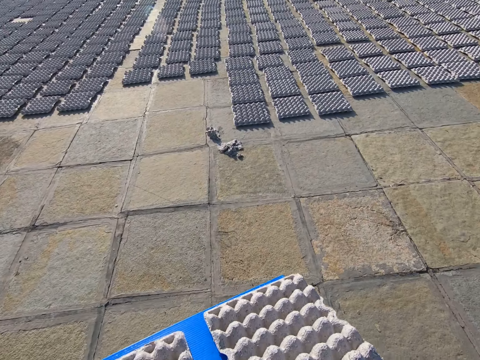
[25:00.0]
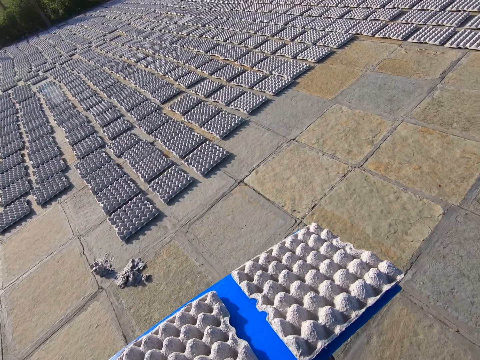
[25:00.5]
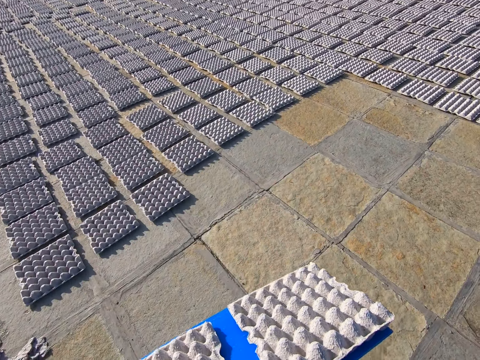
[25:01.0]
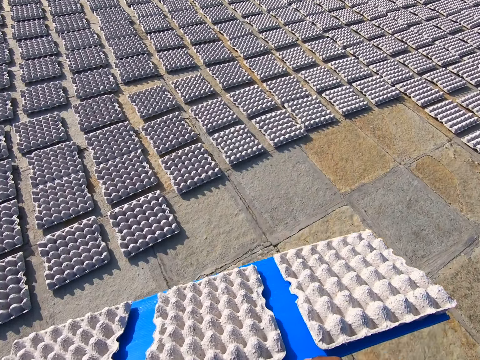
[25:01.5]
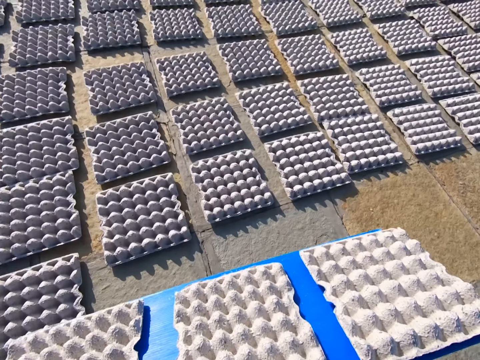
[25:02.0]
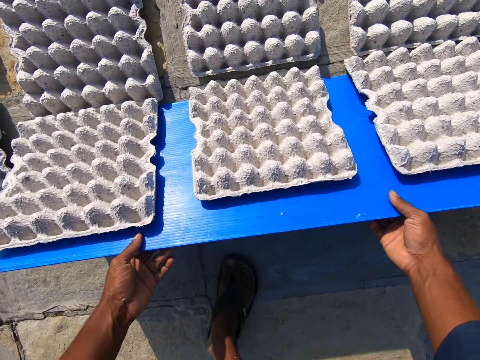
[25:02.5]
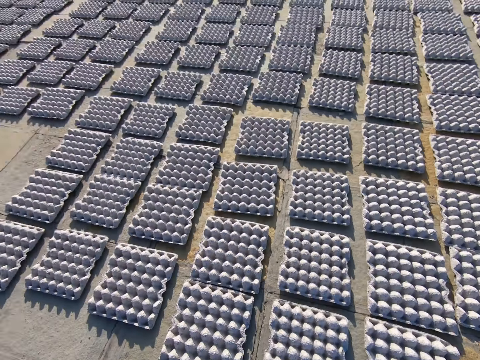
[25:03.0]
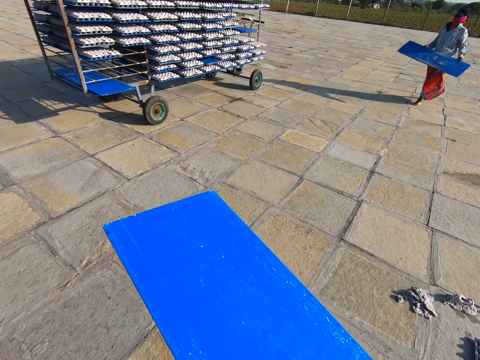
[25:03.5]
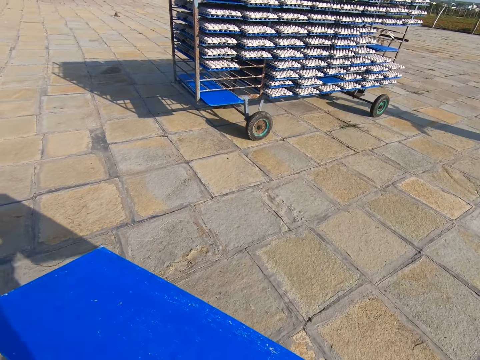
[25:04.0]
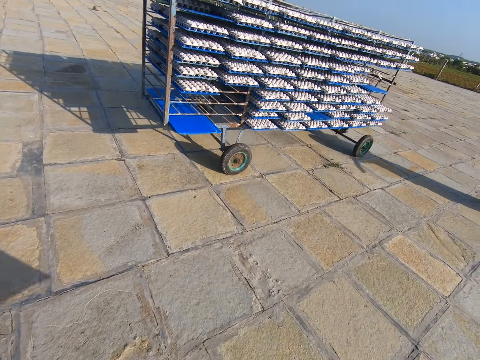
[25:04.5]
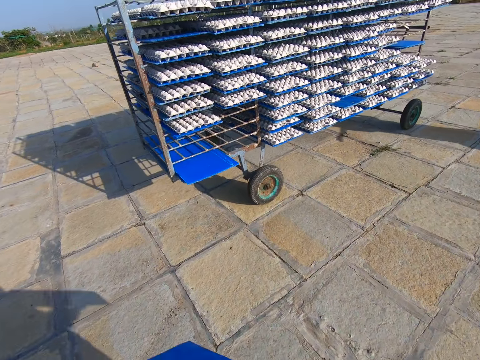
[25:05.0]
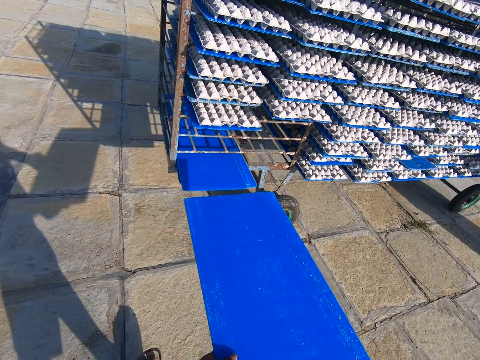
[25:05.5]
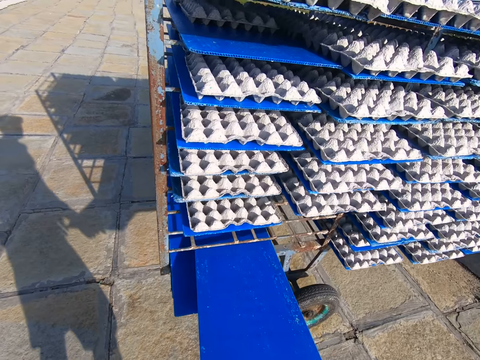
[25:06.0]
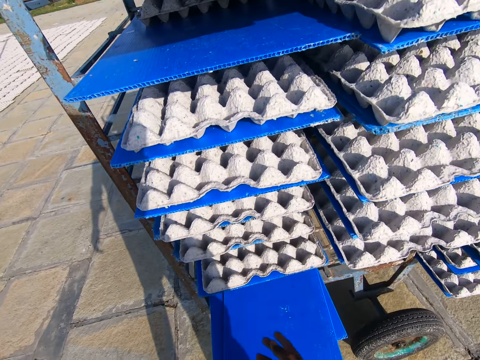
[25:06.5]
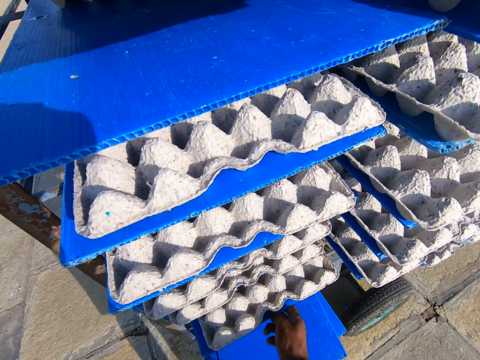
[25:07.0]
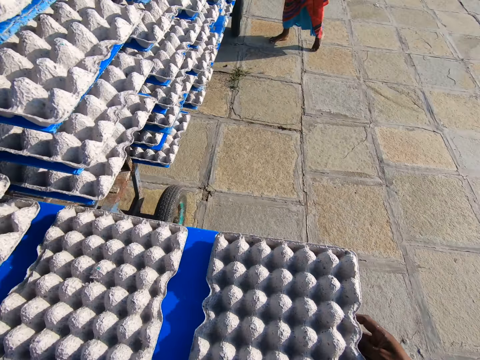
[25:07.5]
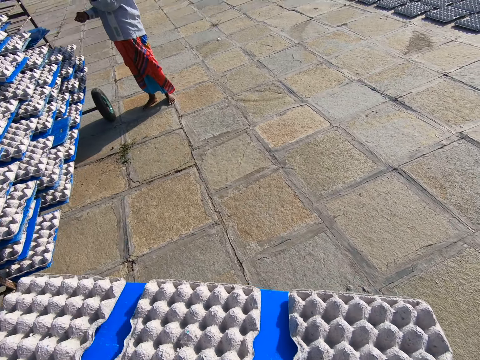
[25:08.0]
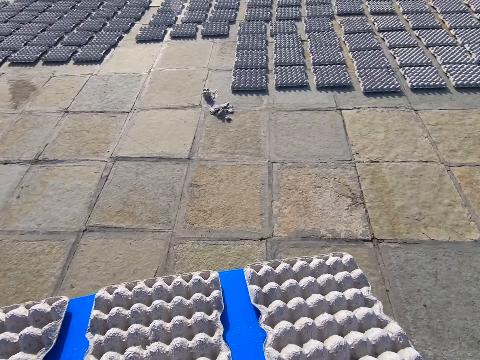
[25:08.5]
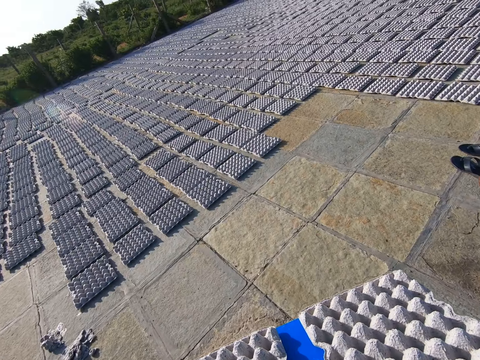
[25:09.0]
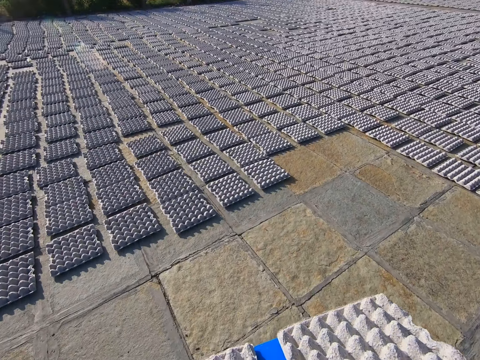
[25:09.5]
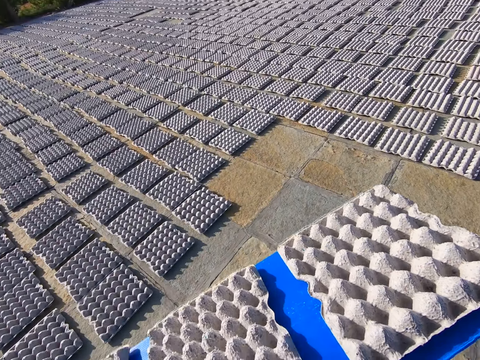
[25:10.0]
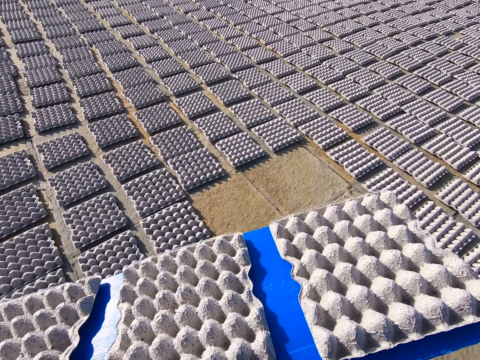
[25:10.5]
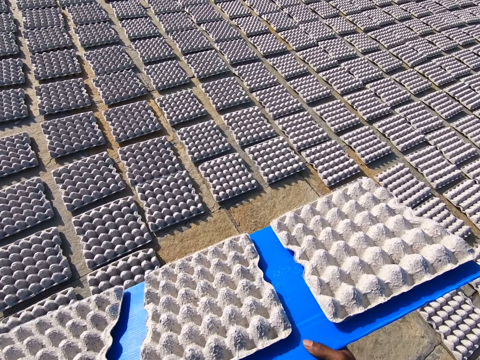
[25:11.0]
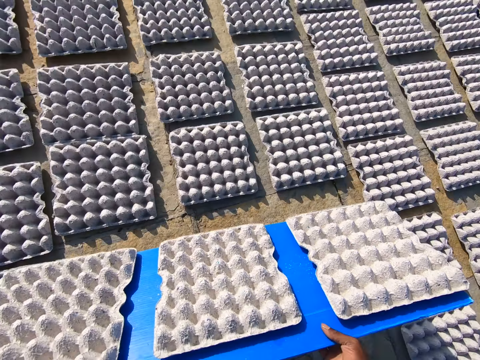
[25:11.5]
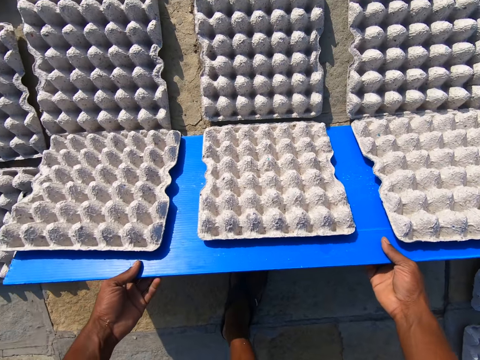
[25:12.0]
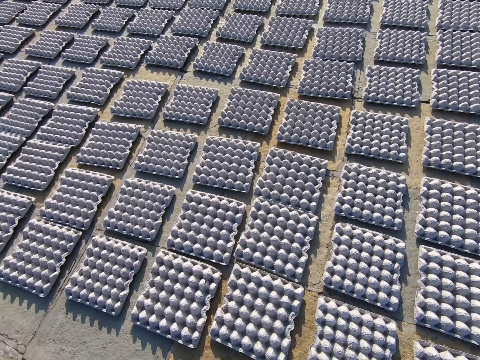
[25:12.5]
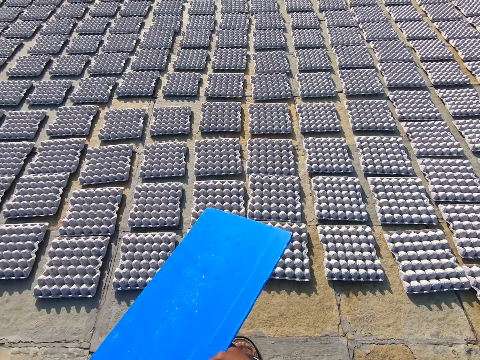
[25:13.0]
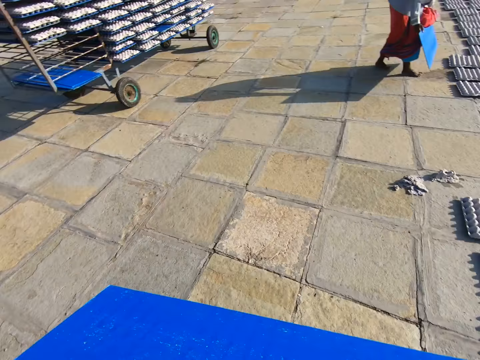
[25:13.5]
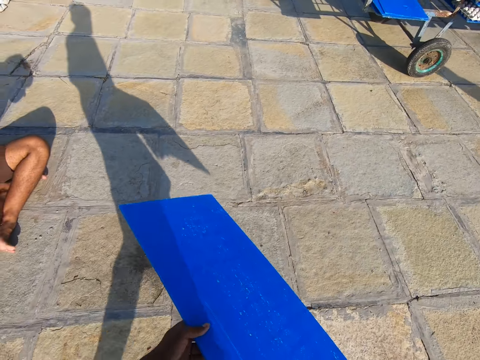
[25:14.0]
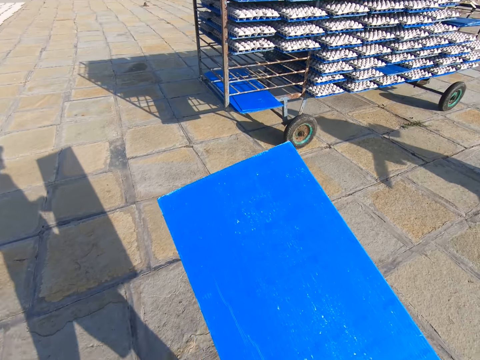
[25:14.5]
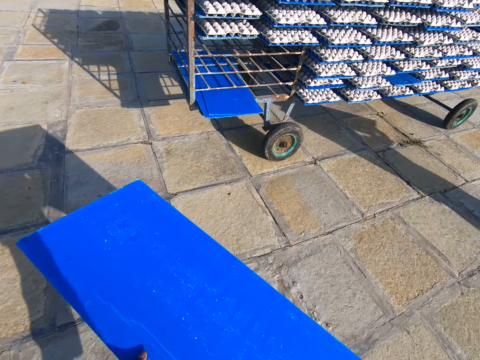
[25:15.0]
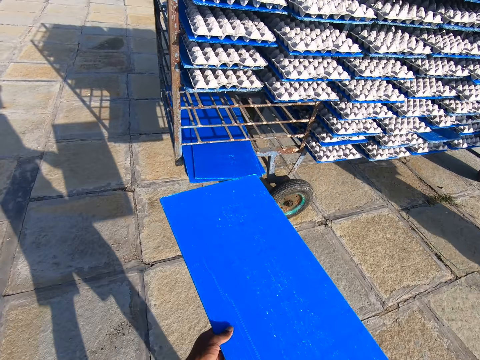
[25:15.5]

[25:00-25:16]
The camera wearer walks with the plastic sheet or tray towards some egg trays on the floor. He drops the egg trays on the floor from the plastic sheet with both hands. He walks with the tray toward the rack on the floor. He puts the plastic sheet on the rack on the floor with both hands. He pushes the tray. He pulls the plastic sheet from the rack on the floor with his right hand and holds the plastic sheet with both hands. He walks with the tray towards the egg trays on the floor. He puts the plastic sheet on the rack on the floor with both hands. He drops the egg tray. He walks with the tray toward the rack on the floor.

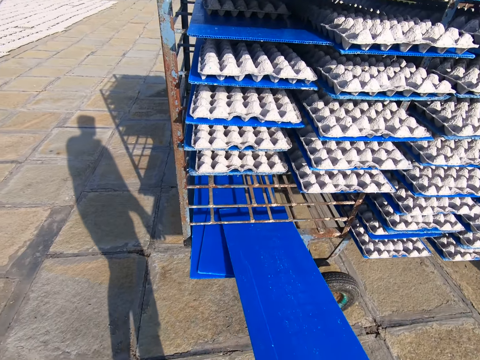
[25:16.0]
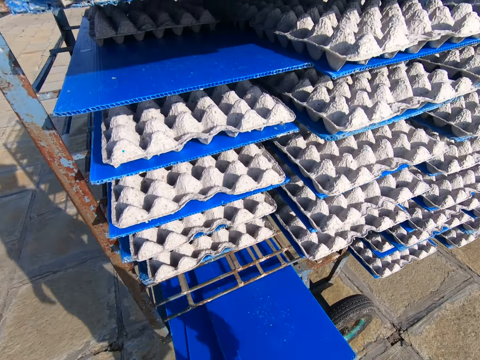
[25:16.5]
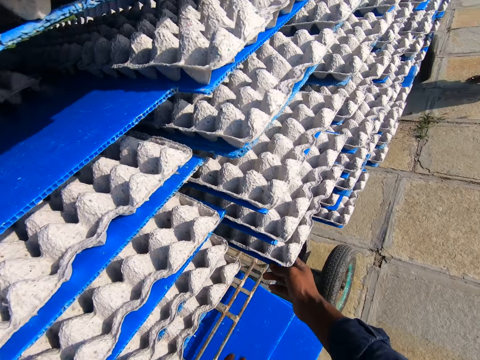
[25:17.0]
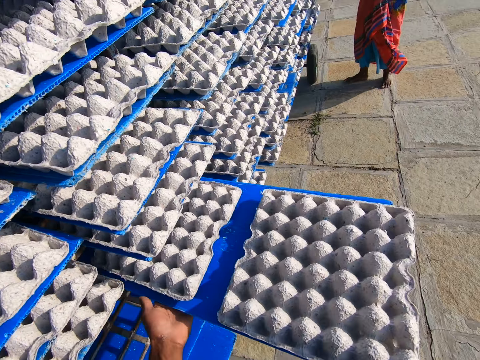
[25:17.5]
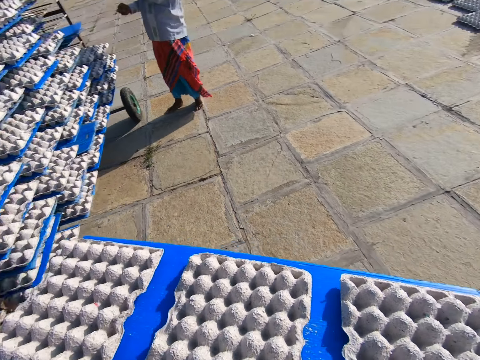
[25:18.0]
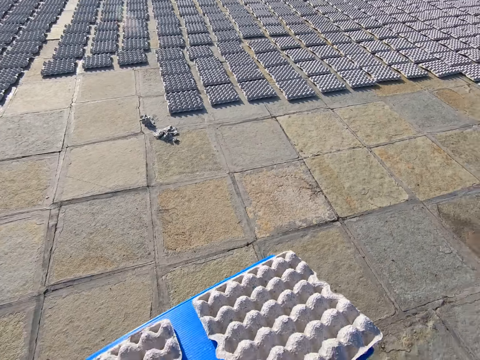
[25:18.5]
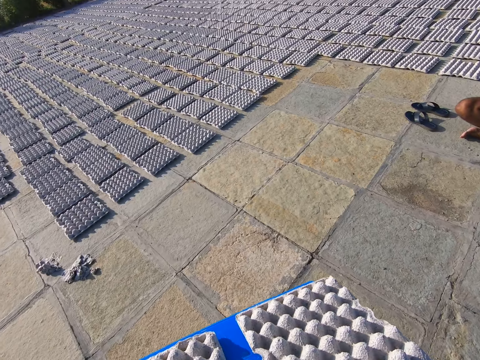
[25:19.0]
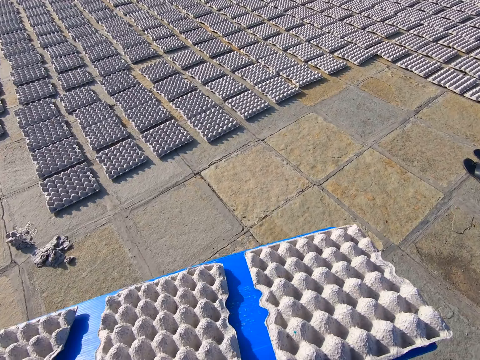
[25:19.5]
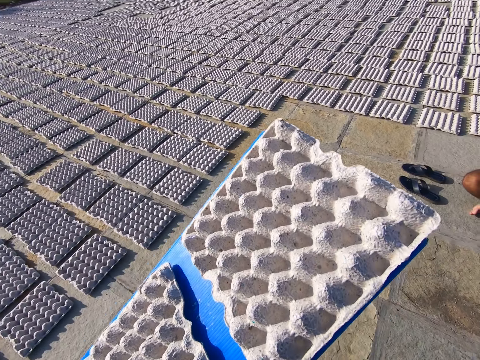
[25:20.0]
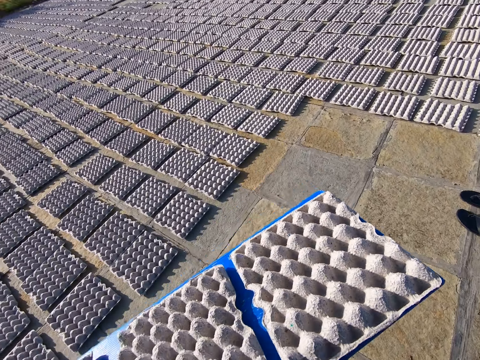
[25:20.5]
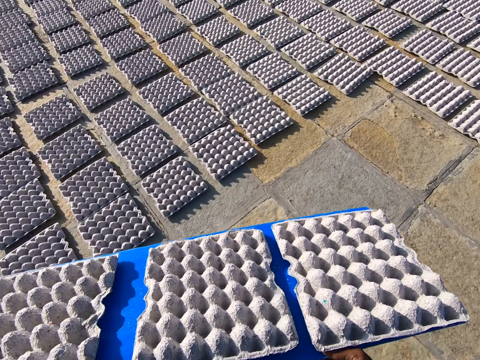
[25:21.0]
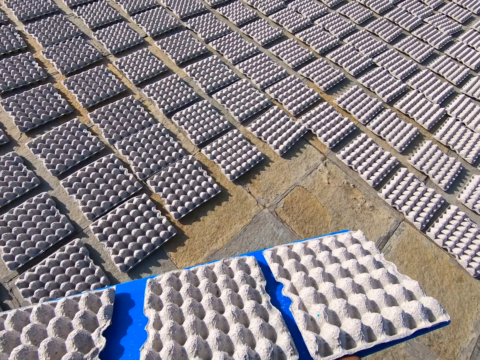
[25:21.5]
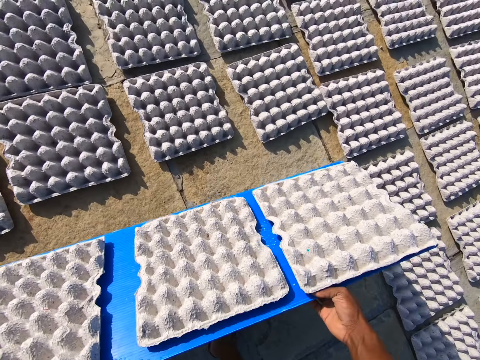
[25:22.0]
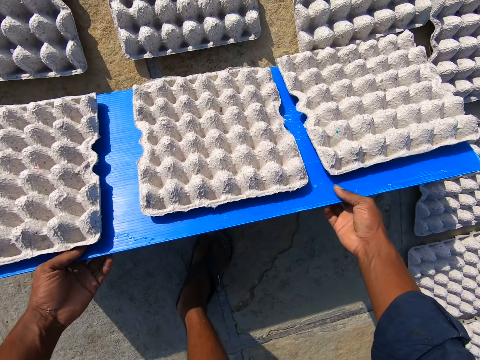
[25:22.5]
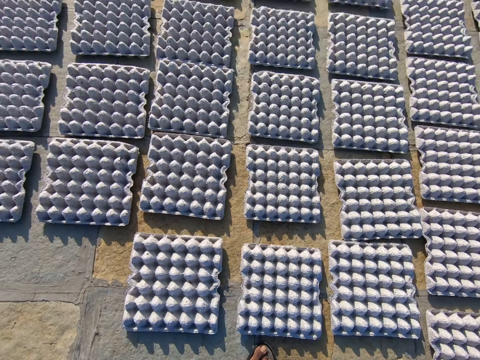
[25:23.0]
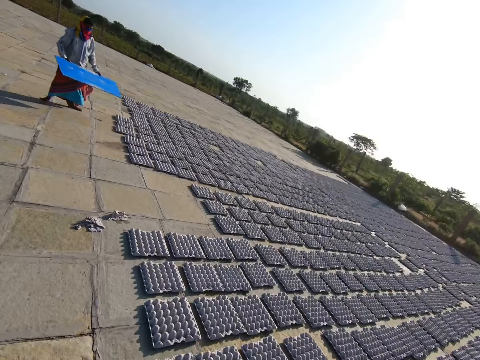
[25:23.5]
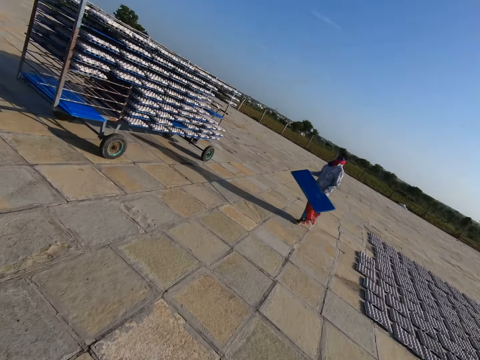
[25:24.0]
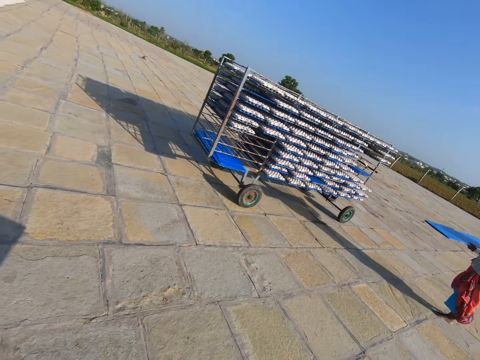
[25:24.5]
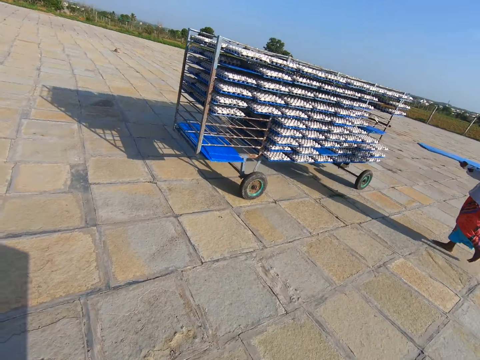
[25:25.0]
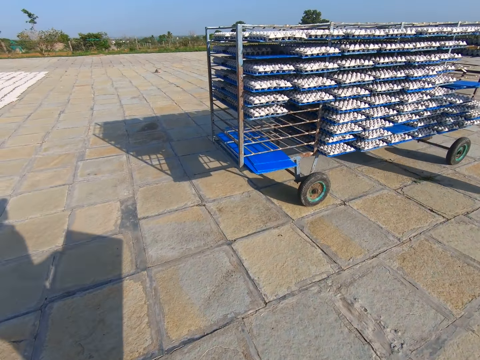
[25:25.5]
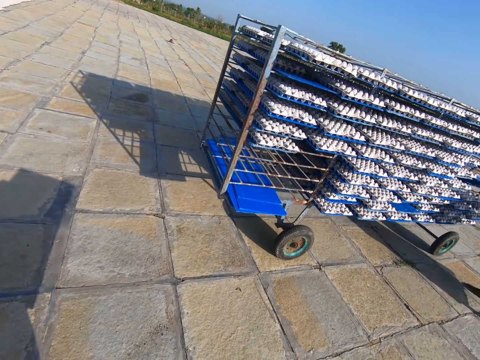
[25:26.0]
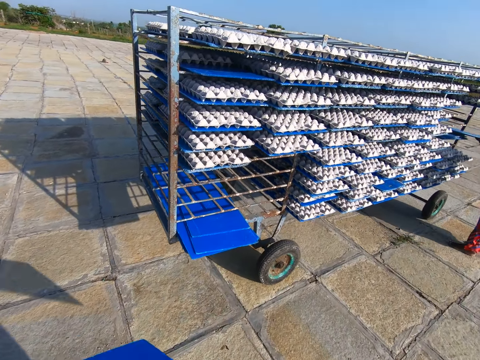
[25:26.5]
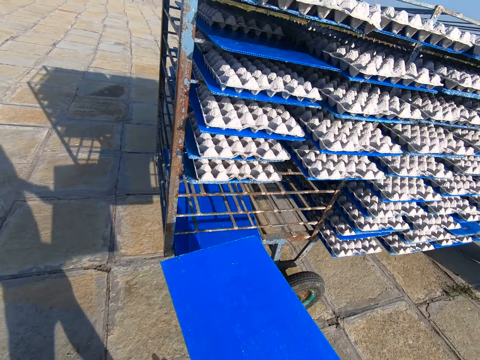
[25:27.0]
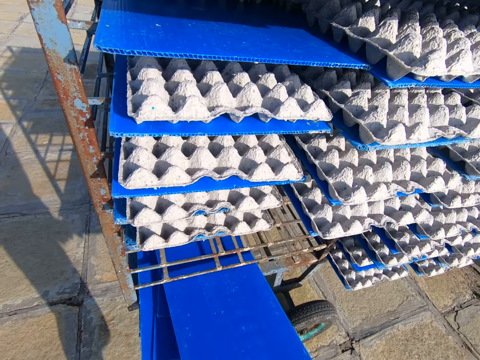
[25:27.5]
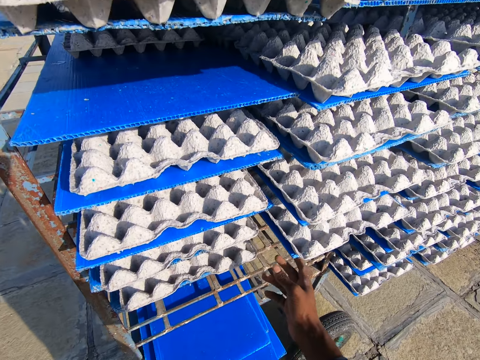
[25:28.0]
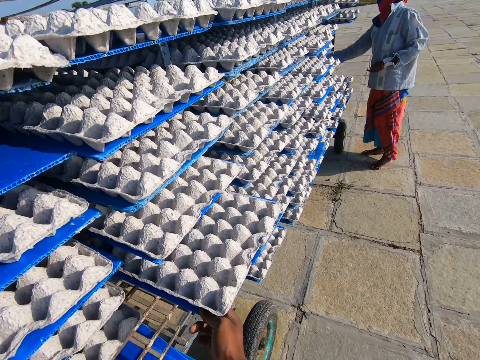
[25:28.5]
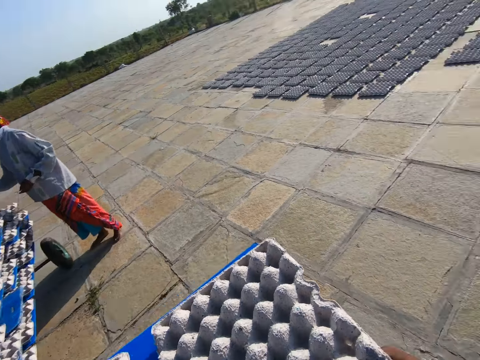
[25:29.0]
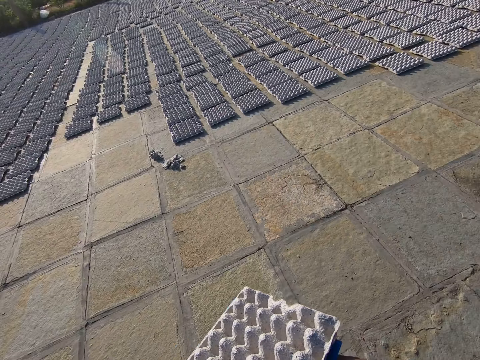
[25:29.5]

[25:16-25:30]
The camera wearer puts the plastic sheet or tray on the rack on the floor with his right hand. He pushes the tray. He pulls the plastic sheet from the rack on the floor with his right hand and holds the plastic sheet with both hands. He walks with the tray towards some egg trays on the floor. He drops the egg trays on the floor from the plastic sheet with both hands. He walks with the tray toward the rack on the floor. The woman walks toward the rack on the floor. The camera wearer puts the plastic sheet on the rack on the floor with both hands. He does so again. He pushes the tray. He pulls the plastic sheet from the rack on the floor with his right hand. He walks with the tray.
